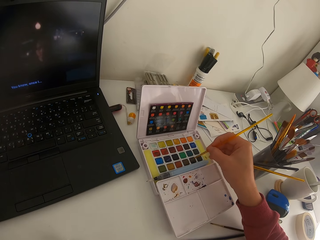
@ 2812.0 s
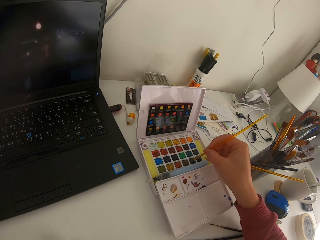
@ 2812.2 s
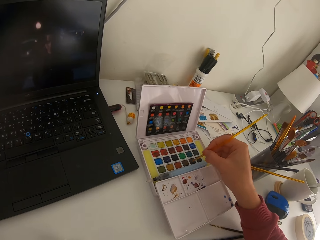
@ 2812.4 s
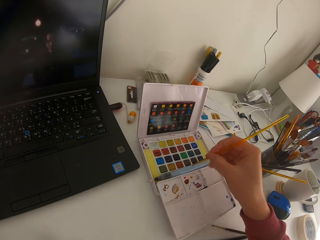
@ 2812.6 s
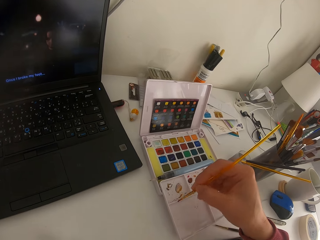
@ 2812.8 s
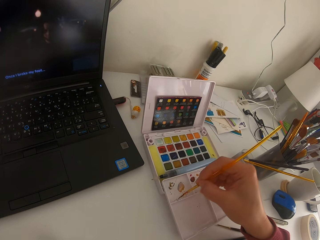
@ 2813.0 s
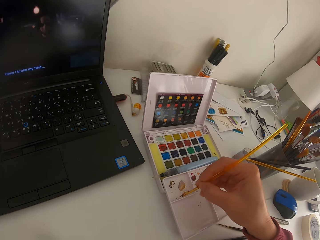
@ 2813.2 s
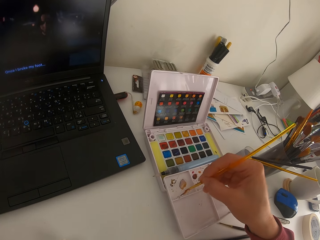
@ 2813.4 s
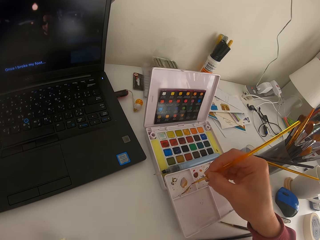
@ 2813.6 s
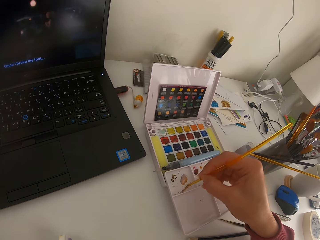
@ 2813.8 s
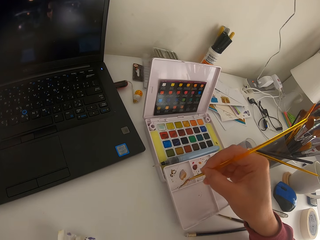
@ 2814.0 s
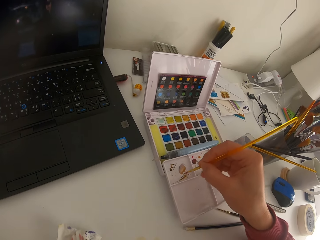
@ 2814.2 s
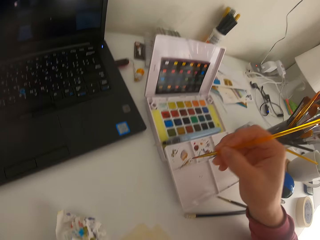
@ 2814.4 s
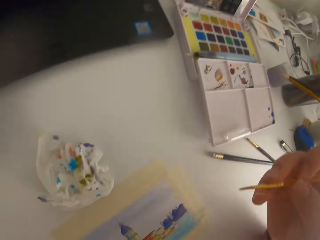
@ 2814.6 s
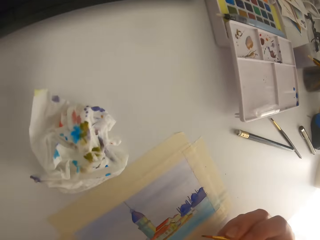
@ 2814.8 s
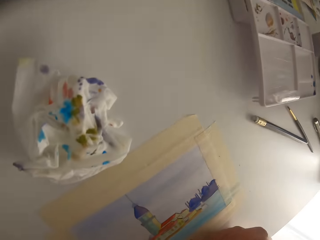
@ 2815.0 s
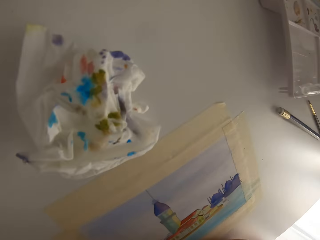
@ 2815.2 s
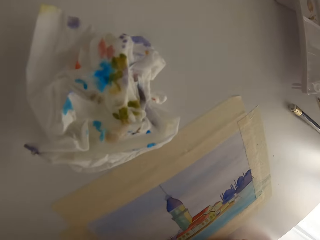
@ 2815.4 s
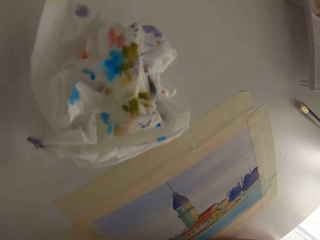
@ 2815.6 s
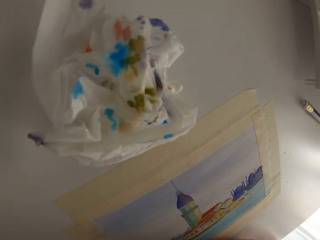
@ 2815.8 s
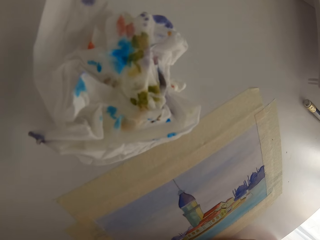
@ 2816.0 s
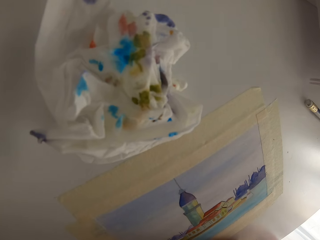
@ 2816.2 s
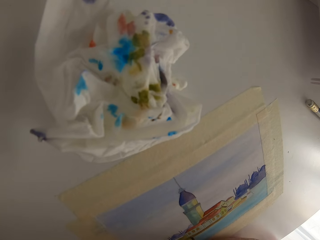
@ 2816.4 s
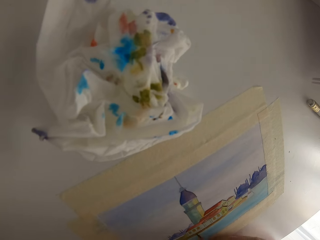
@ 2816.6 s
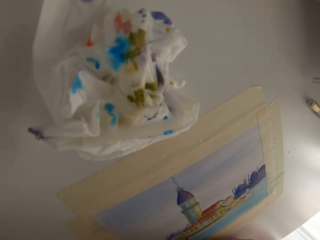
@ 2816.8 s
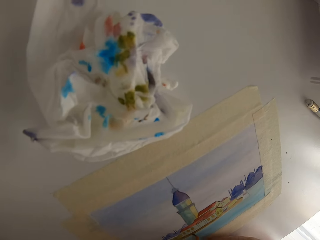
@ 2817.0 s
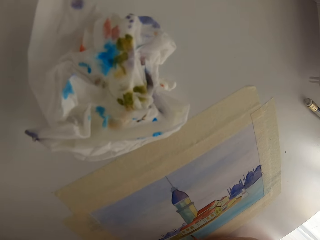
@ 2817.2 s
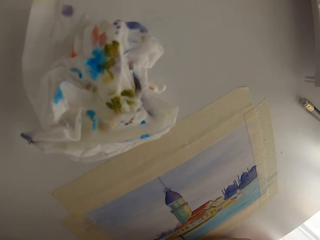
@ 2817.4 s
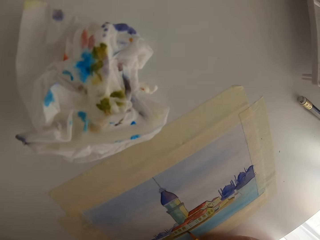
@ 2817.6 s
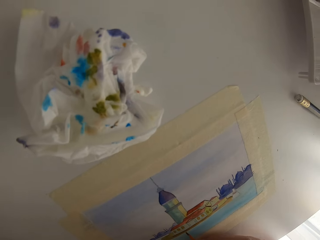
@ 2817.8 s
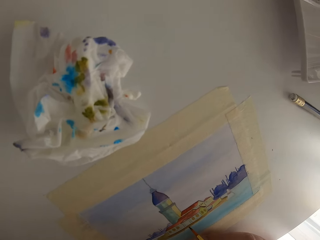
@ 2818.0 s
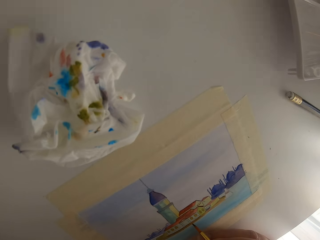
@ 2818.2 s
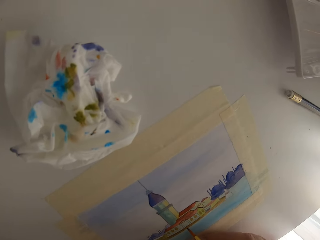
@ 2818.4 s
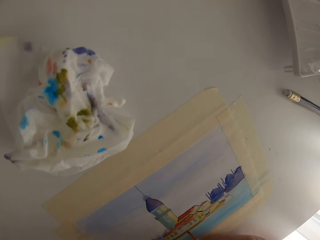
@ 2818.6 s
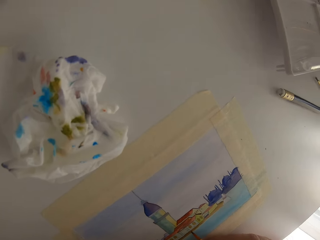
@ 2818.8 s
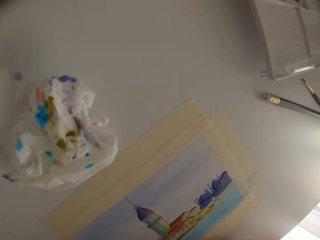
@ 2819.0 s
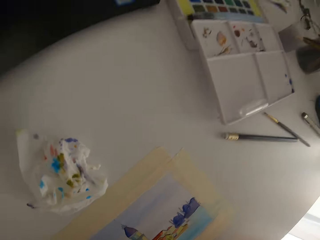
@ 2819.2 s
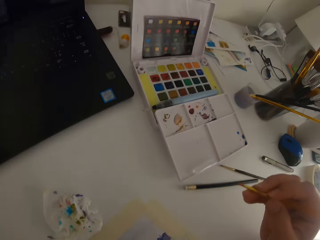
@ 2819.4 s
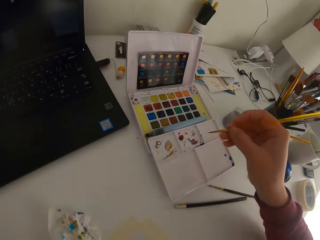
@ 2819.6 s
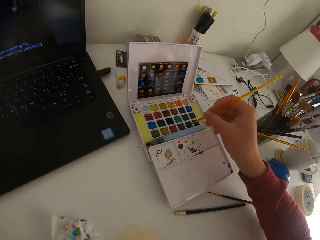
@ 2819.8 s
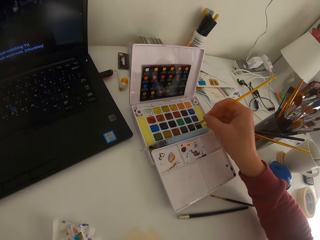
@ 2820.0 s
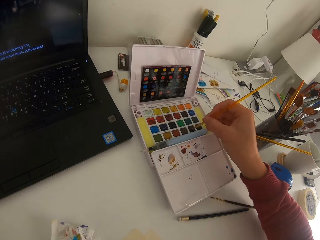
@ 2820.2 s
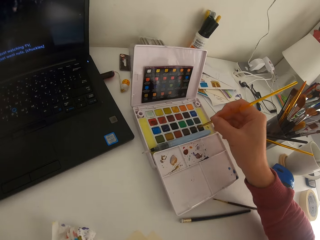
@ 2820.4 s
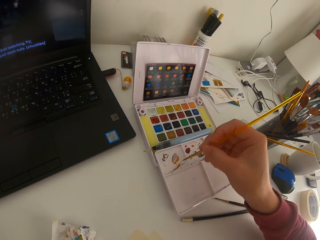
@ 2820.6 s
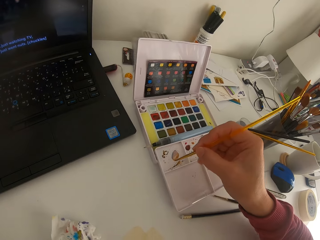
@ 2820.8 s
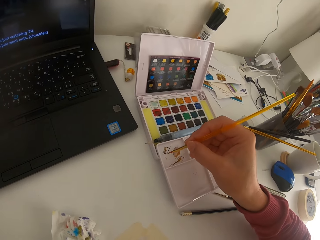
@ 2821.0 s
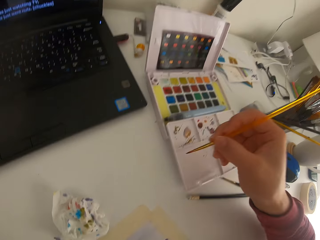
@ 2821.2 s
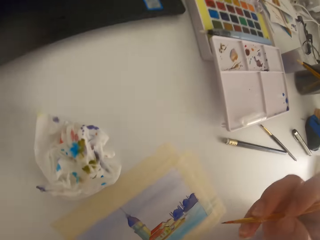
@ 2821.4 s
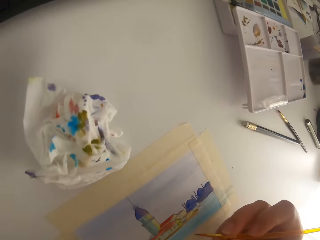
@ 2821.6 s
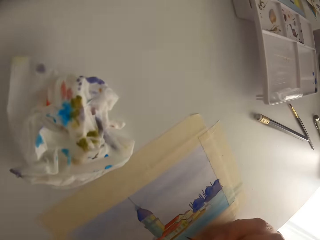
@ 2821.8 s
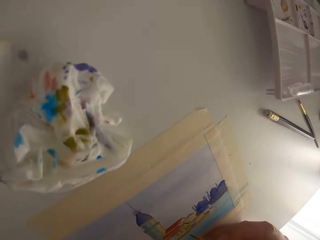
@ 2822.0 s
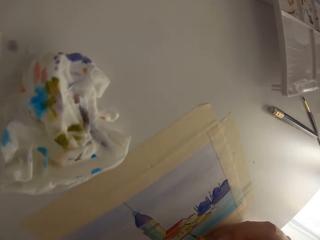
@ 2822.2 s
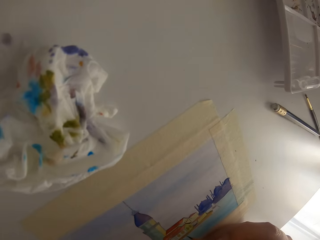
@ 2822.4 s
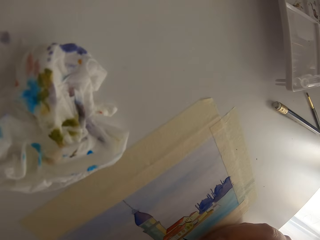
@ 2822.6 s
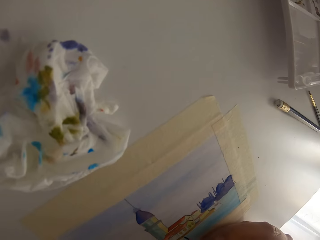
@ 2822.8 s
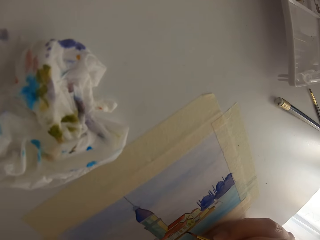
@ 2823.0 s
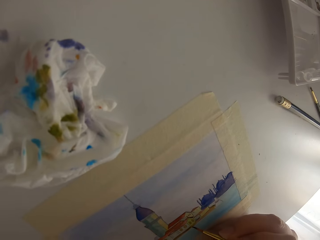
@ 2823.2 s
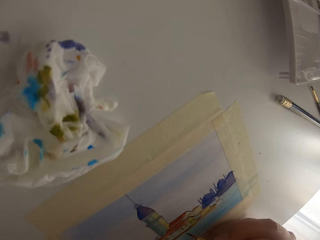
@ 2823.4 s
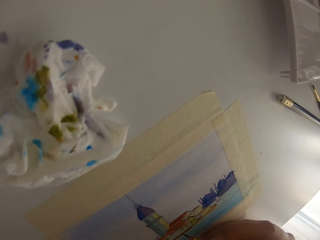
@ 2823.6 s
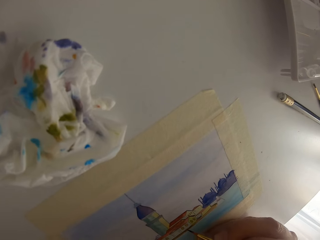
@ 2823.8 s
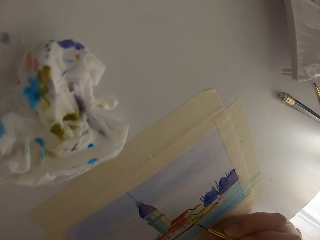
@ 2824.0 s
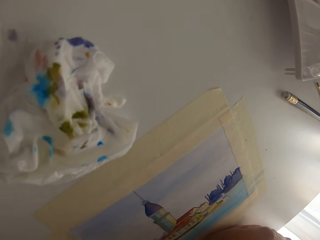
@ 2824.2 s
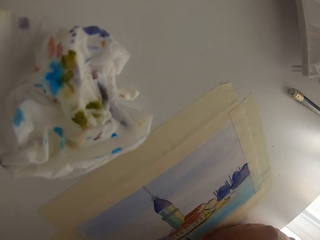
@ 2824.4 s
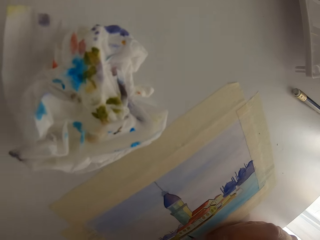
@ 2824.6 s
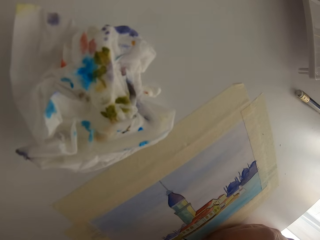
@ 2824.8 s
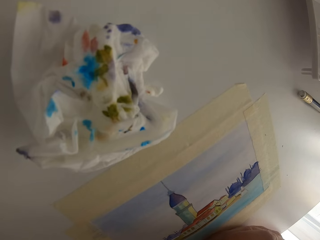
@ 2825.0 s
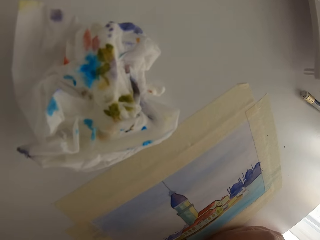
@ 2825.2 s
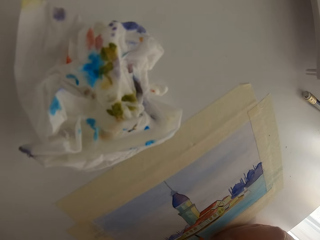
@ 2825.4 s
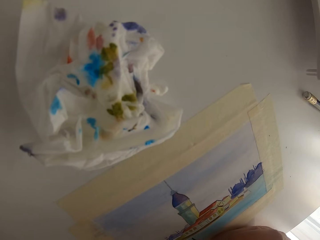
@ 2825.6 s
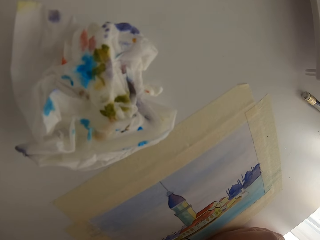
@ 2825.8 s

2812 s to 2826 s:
The camera wearer touches a paint brush on solid watercolor. They mix paint on a palette. They paint on a paper. They touch the paint brush on the solid watercolor. They touch the brush on the palette.

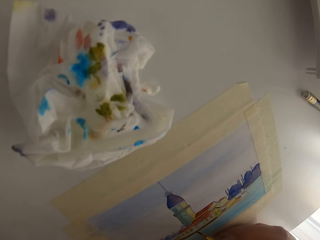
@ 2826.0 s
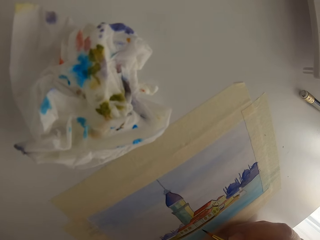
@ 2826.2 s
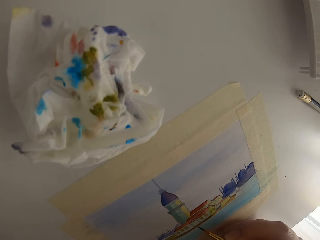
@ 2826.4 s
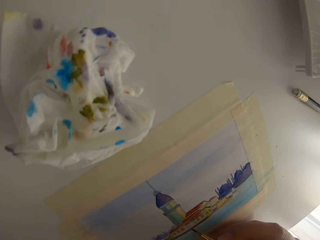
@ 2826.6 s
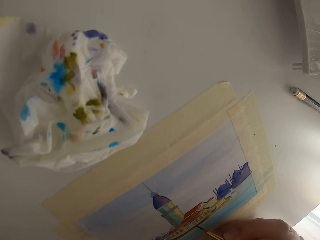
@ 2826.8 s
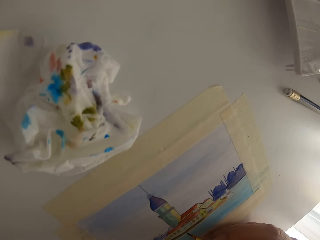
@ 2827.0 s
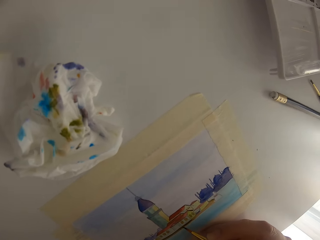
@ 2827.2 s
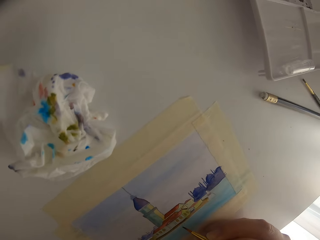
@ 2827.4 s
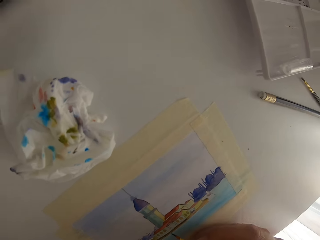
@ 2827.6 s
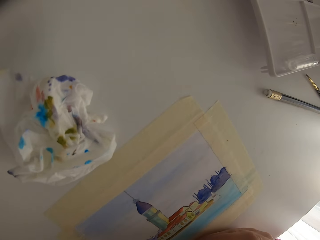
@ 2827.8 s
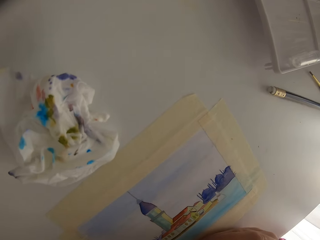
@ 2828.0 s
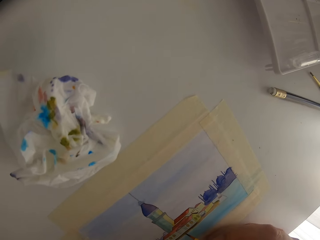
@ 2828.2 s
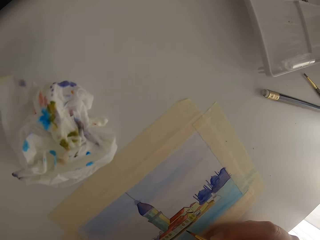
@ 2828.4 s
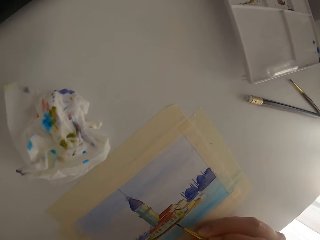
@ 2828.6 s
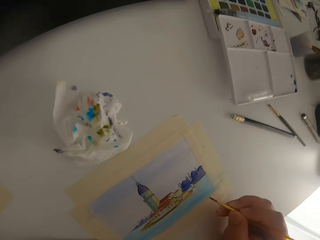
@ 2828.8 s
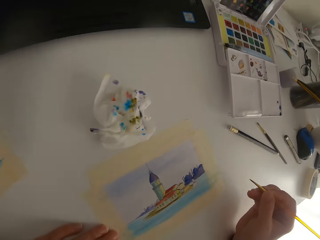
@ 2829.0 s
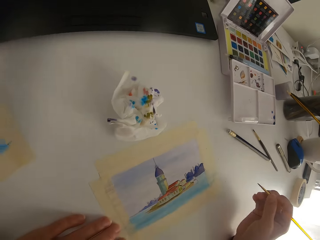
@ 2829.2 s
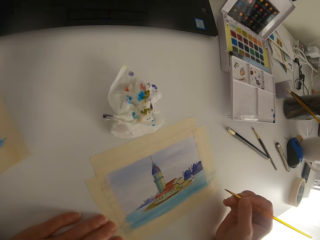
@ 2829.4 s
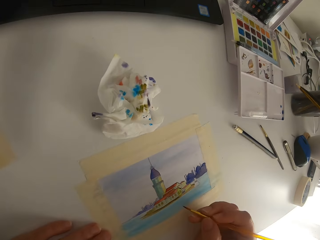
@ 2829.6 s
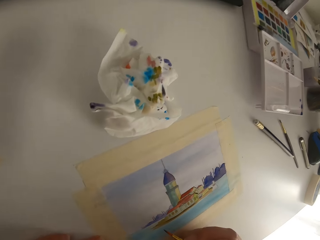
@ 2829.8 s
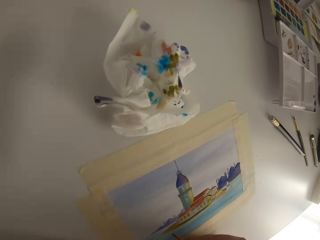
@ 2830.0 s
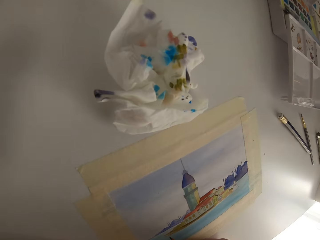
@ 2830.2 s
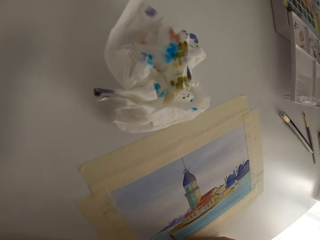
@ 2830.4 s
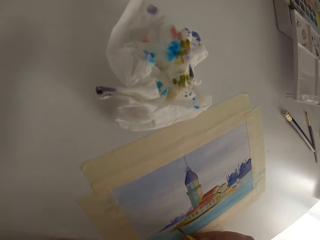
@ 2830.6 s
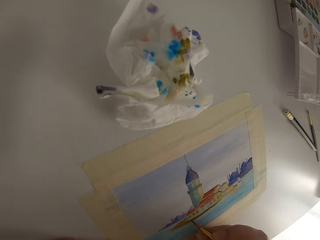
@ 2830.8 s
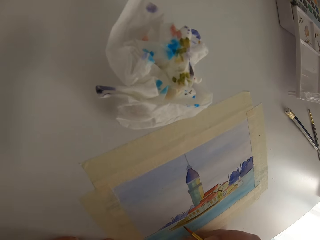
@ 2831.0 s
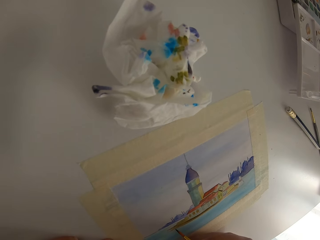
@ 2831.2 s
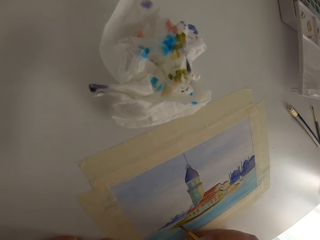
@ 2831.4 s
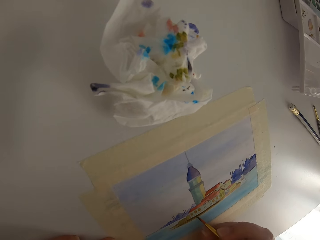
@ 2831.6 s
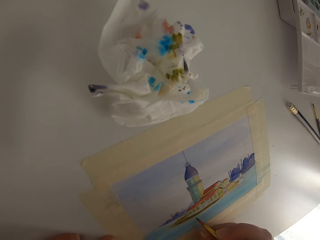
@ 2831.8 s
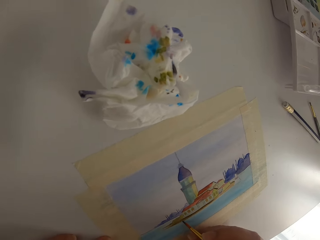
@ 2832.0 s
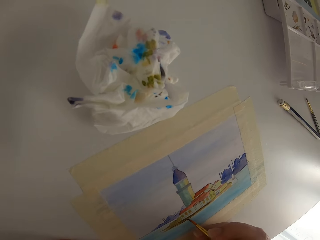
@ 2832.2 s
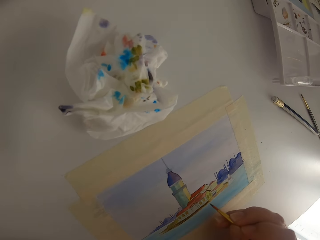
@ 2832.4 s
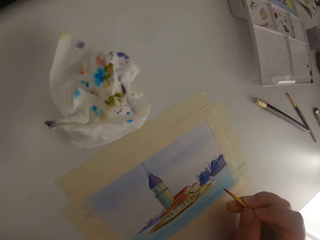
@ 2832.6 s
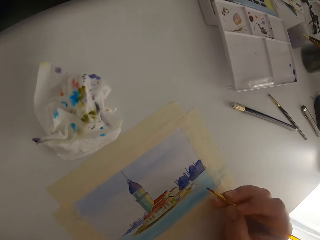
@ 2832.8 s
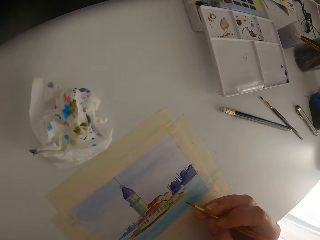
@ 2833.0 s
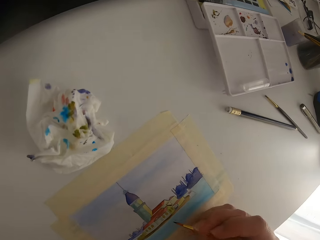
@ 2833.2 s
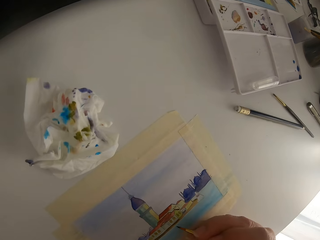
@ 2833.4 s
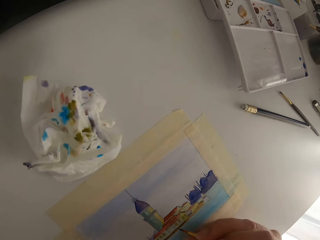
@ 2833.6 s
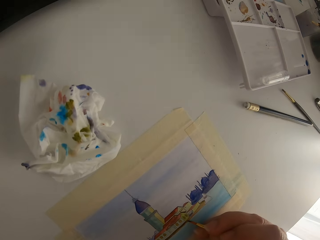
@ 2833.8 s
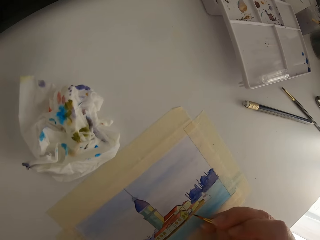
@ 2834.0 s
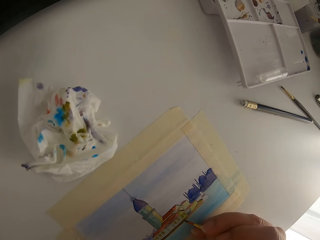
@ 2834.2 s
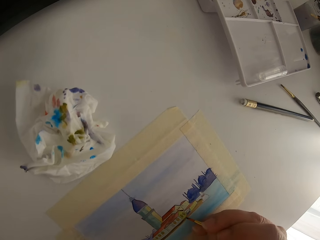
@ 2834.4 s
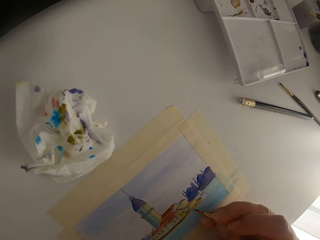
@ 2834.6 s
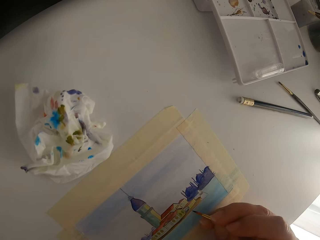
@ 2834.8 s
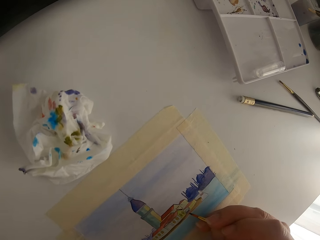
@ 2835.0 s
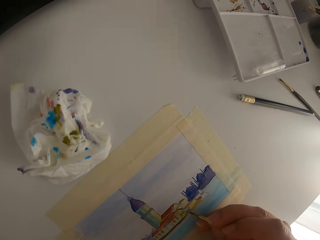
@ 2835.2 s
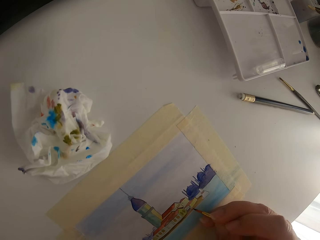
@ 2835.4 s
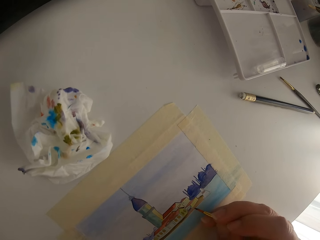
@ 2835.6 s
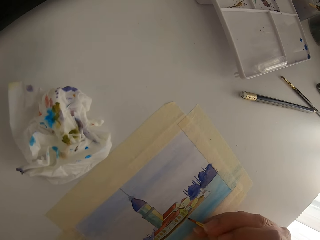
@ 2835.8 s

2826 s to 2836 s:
The camera wearer paints on a paper. They pause painting.
